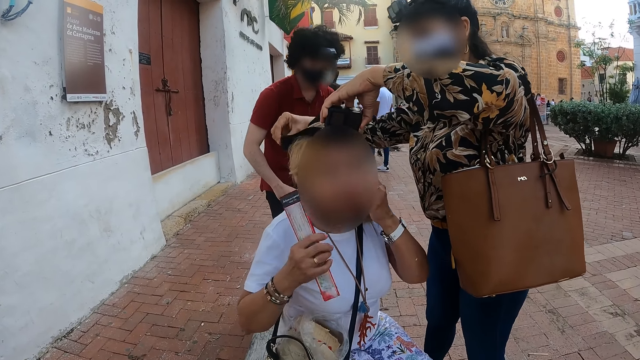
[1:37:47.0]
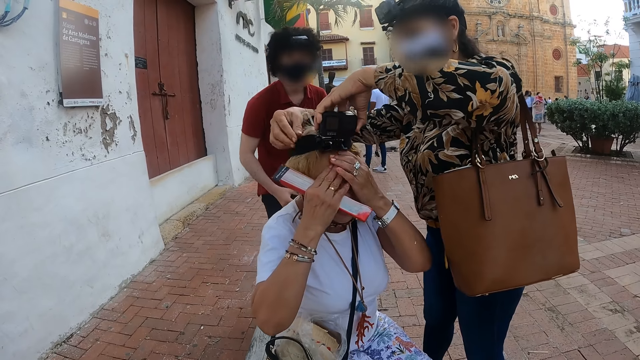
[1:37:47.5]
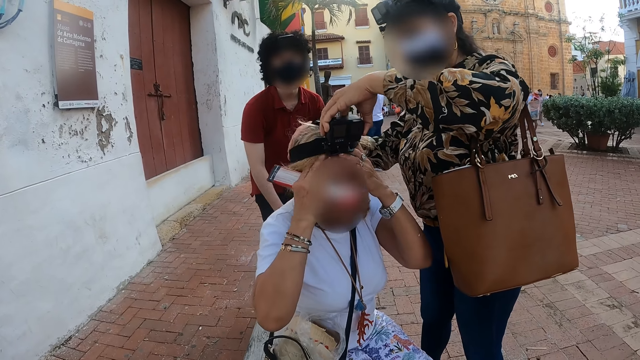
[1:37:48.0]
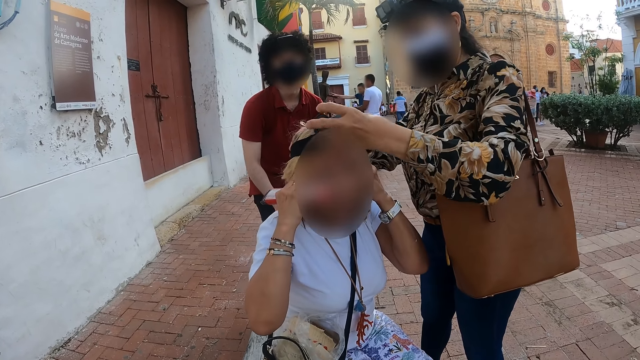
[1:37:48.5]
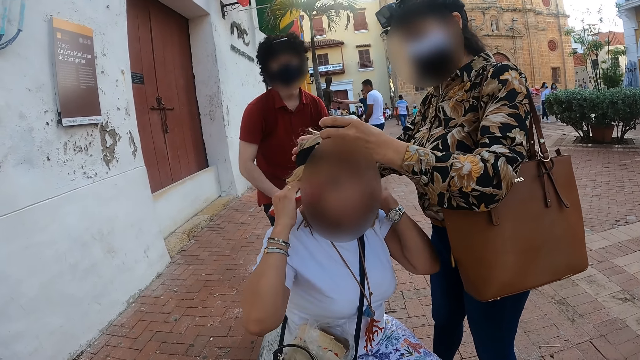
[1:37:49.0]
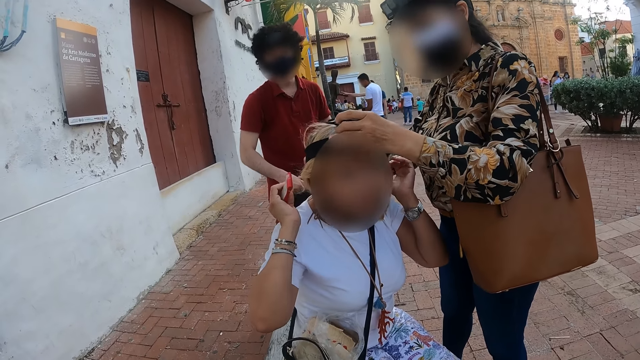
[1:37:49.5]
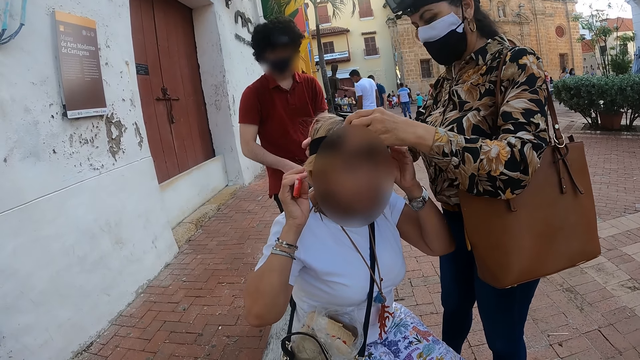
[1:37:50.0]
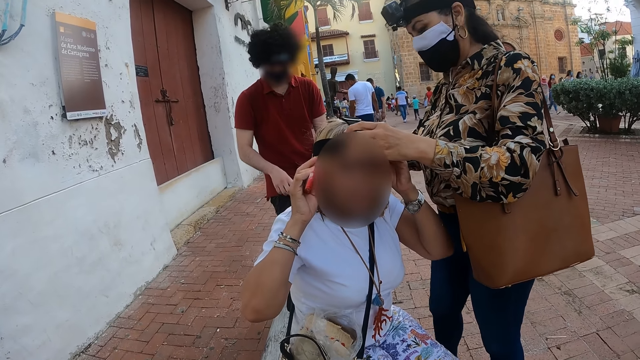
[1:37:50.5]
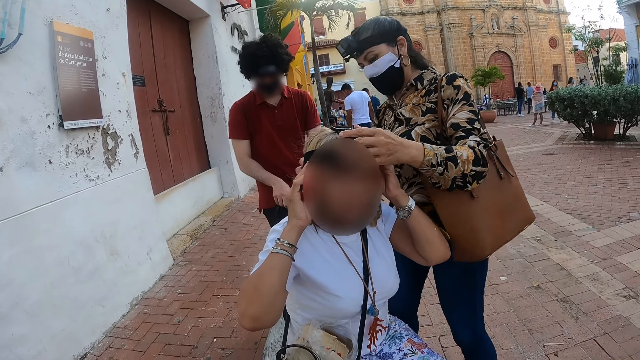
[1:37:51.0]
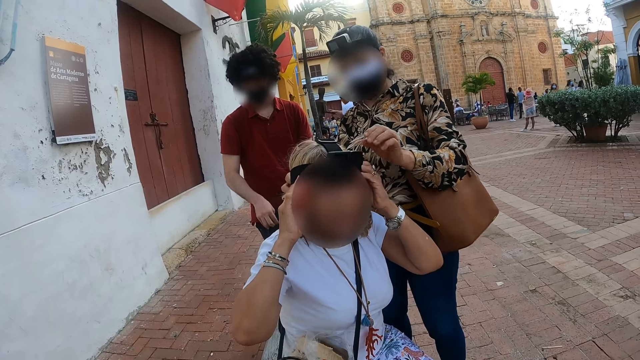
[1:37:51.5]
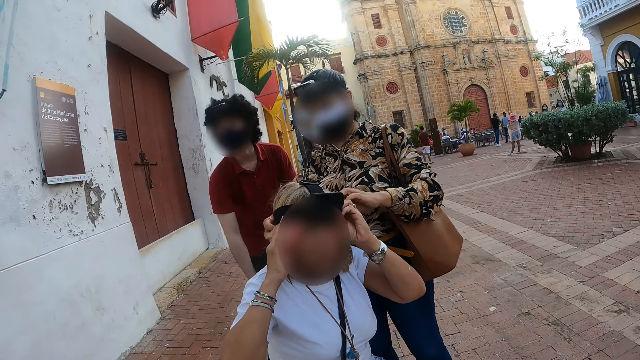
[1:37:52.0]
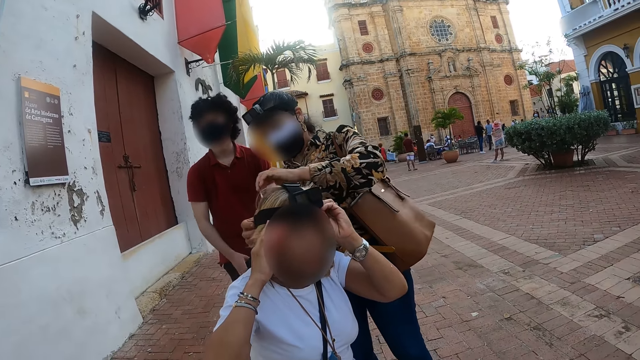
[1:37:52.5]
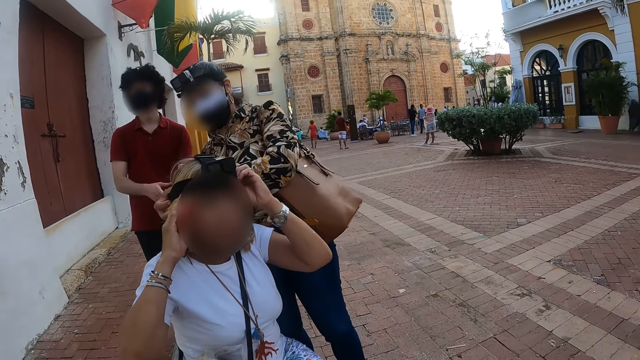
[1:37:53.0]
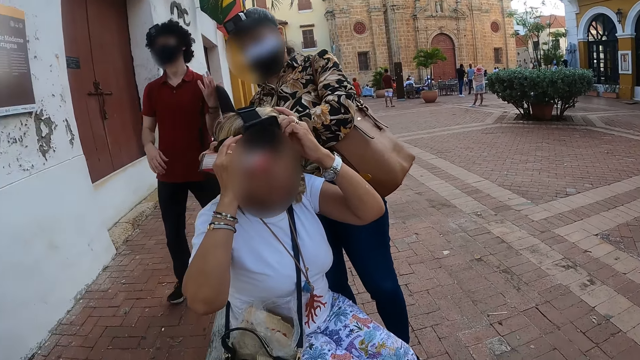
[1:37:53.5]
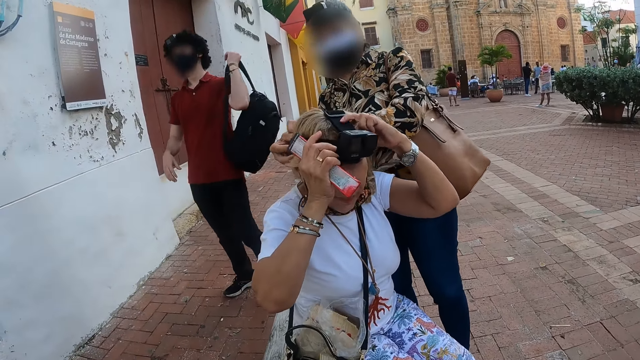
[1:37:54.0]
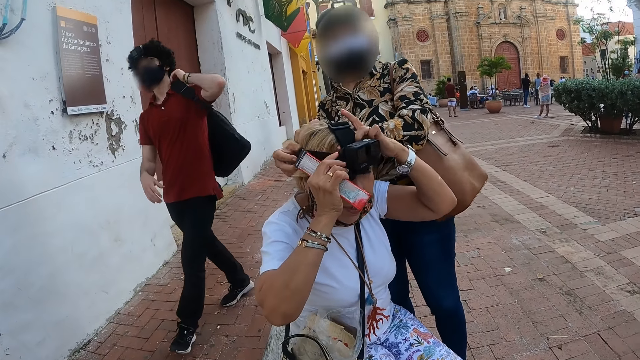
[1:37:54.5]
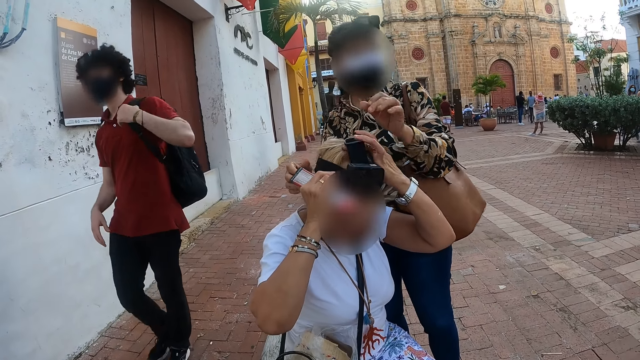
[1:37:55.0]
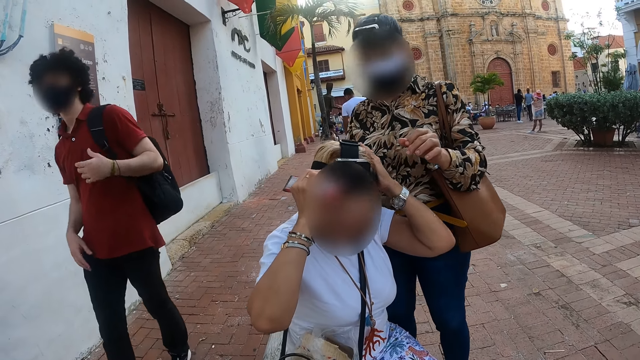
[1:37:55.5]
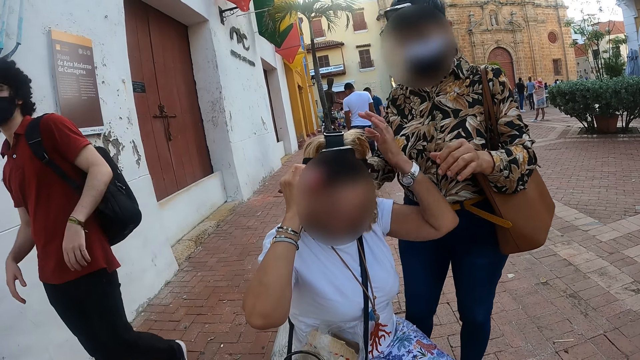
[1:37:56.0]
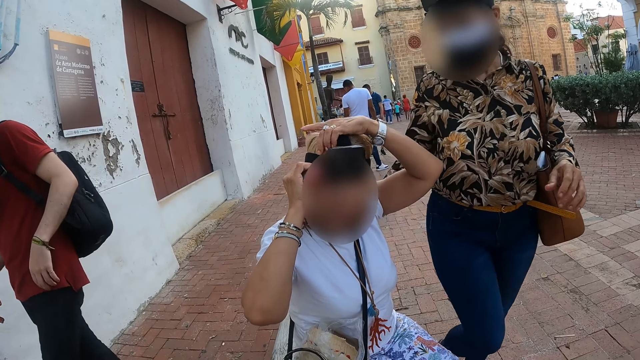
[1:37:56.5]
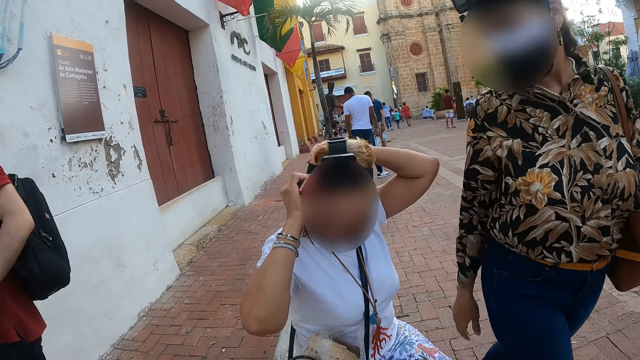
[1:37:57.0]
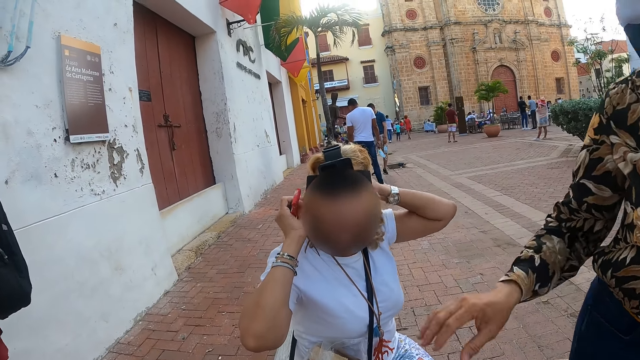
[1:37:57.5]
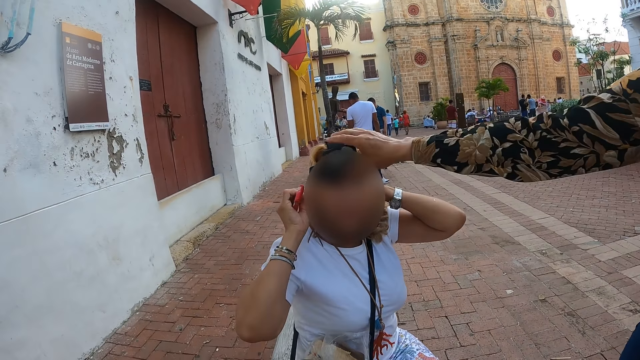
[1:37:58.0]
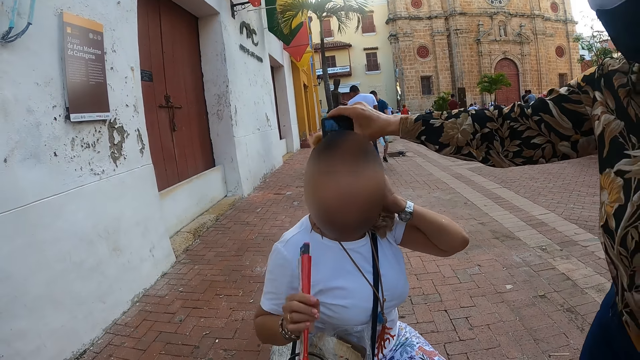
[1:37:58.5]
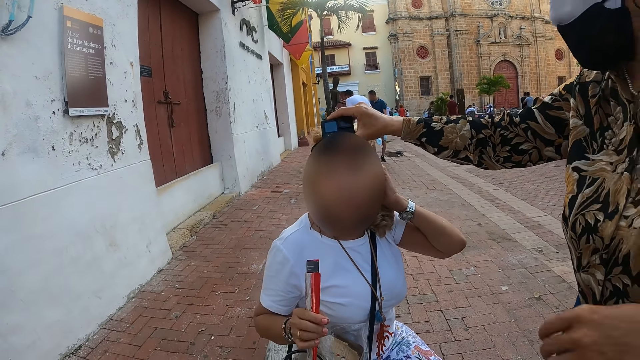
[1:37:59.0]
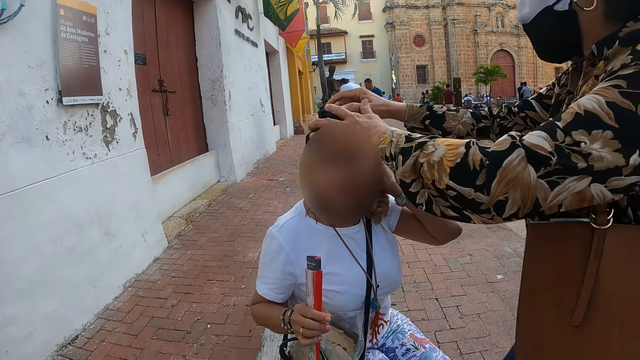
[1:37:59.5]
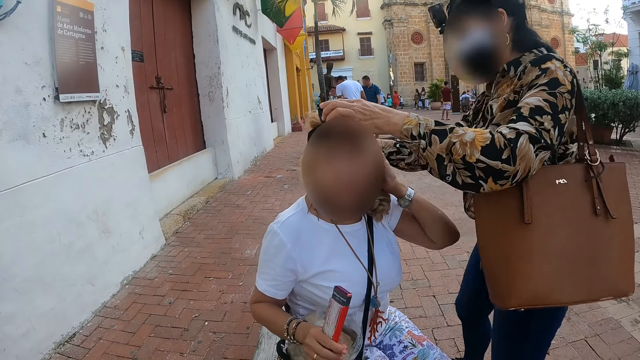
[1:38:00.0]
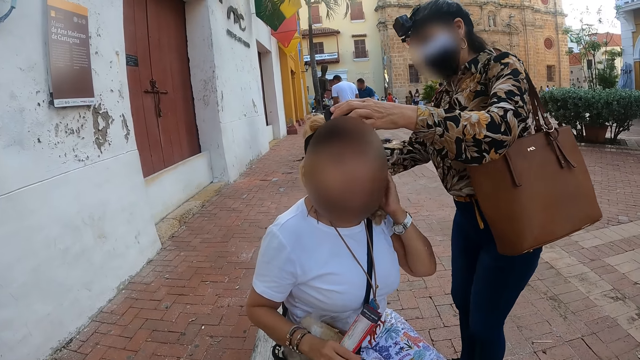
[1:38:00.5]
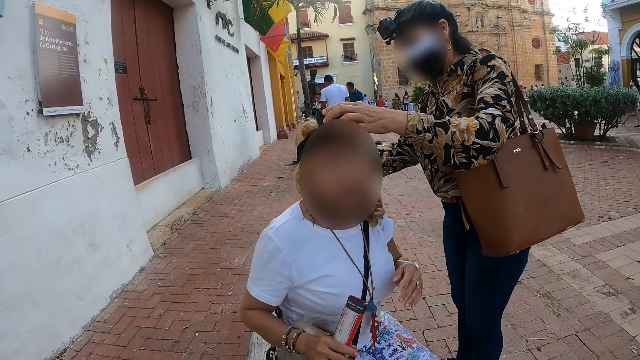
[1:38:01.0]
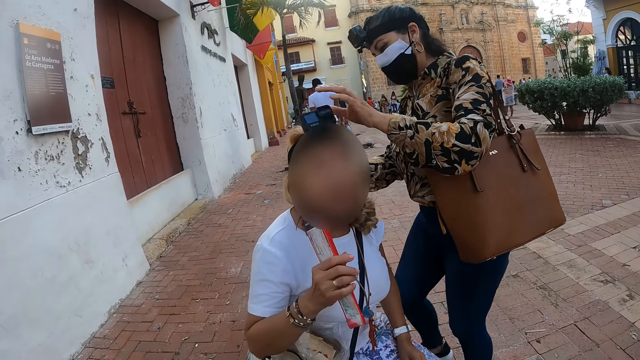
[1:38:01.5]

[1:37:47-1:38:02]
A person walks around. Another person walks around. The second person fixes the camera of a third person.

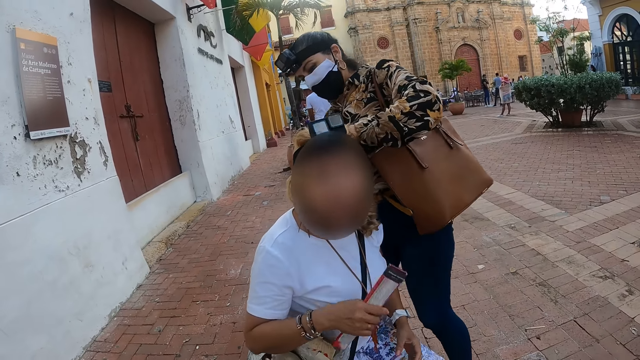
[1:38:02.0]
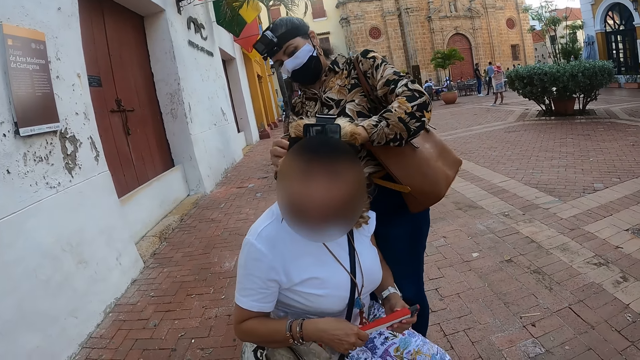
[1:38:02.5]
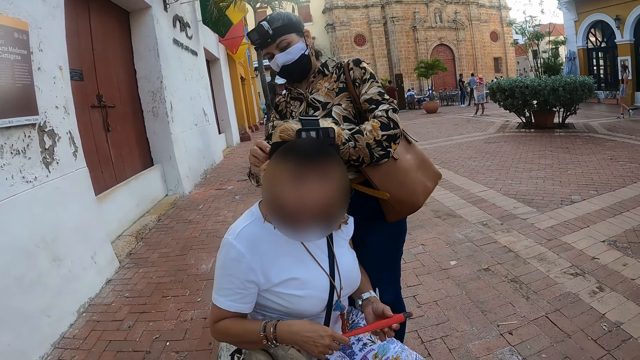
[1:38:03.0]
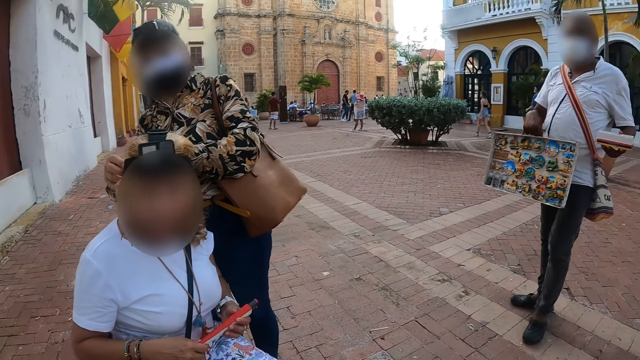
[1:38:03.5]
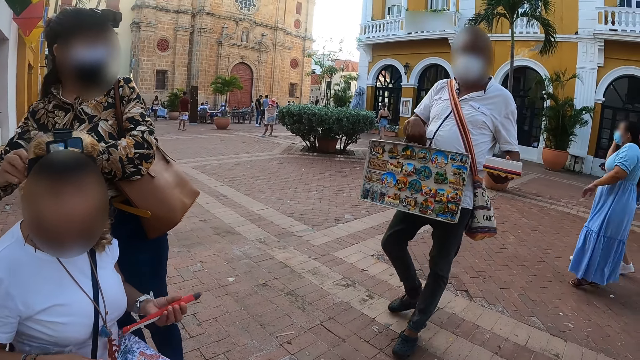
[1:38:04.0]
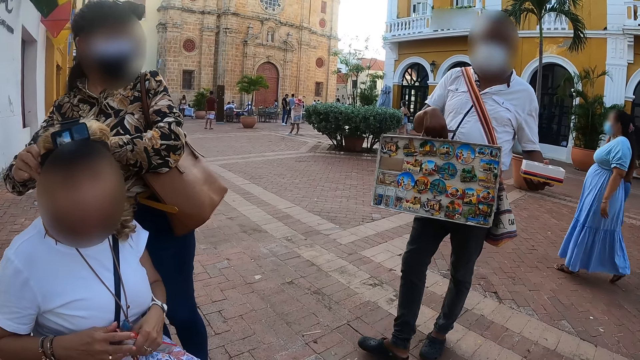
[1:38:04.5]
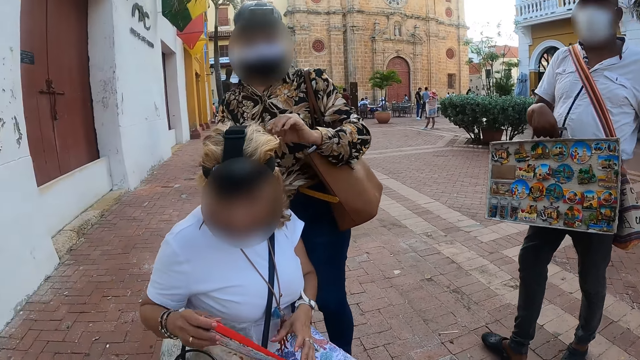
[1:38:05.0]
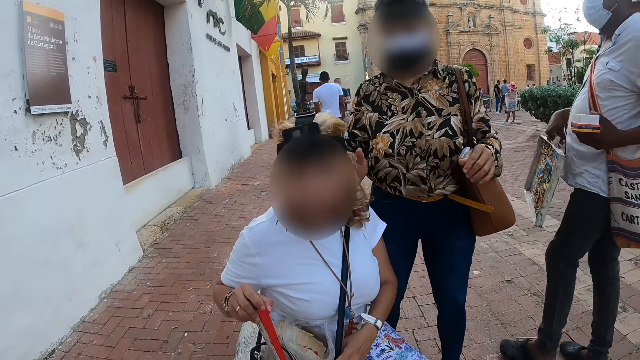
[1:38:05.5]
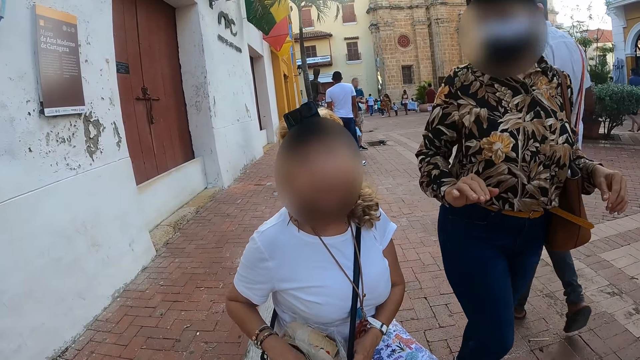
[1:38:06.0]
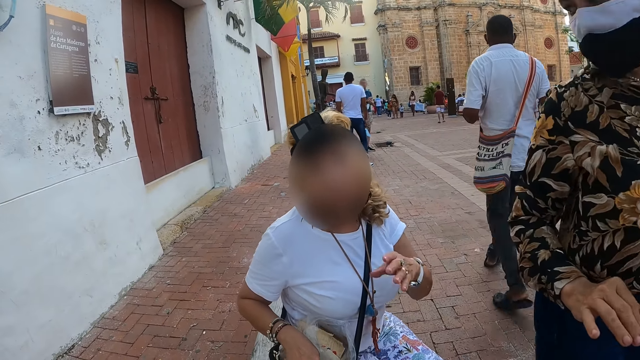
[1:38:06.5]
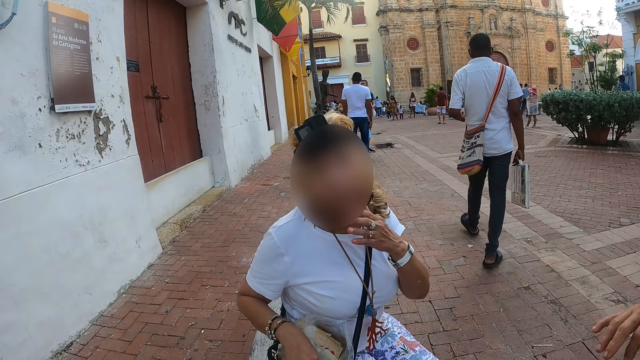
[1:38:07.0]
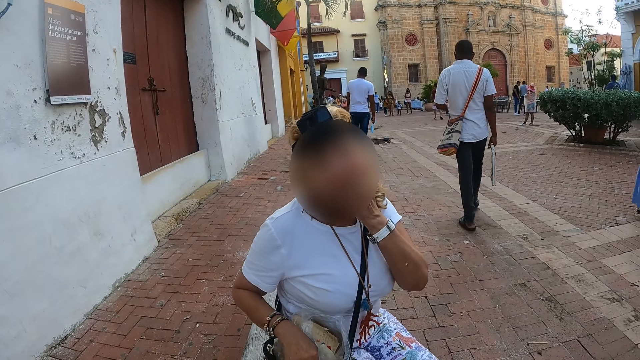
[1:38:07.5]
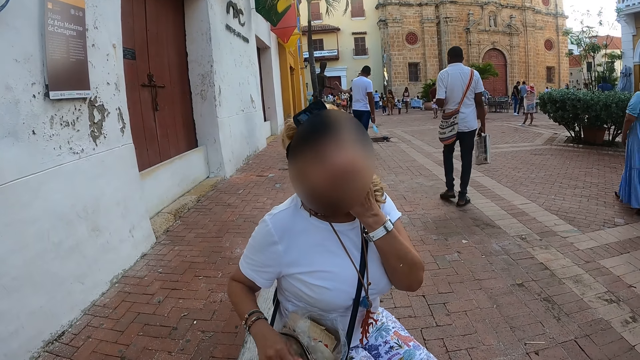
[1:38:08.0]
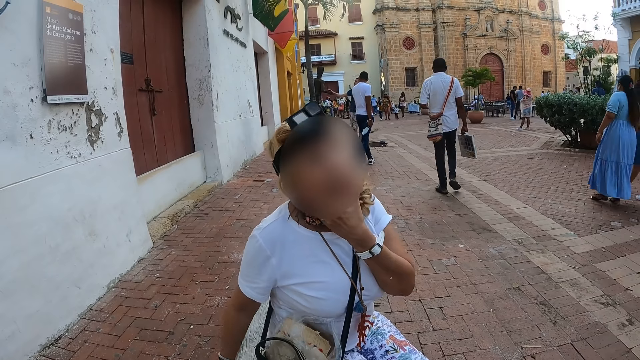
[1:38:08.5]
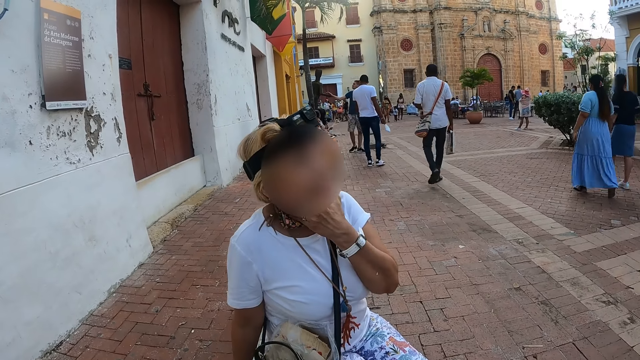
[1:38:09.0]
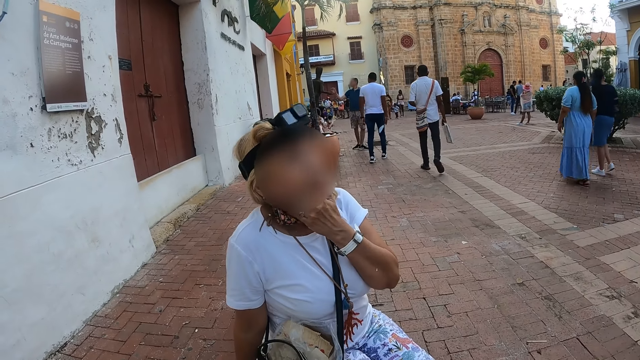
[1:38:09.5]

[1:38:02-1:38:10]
The camera wearer talks to a person. Another person walks around. The camera wearer talks to a third person.
